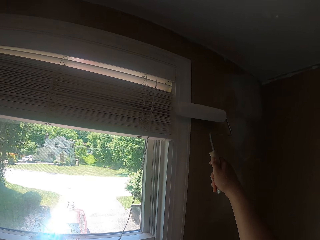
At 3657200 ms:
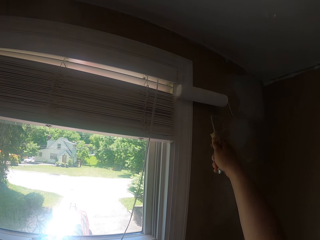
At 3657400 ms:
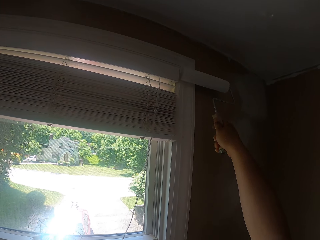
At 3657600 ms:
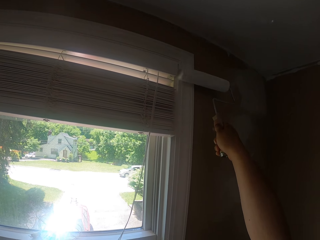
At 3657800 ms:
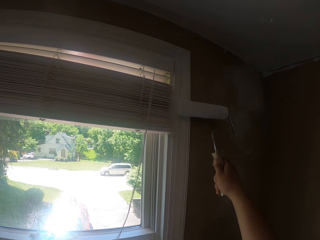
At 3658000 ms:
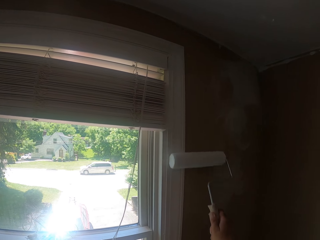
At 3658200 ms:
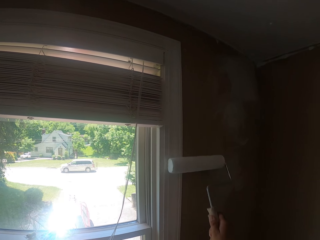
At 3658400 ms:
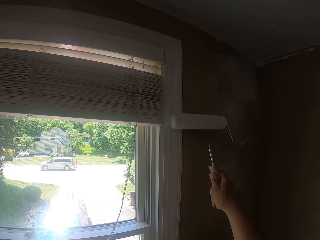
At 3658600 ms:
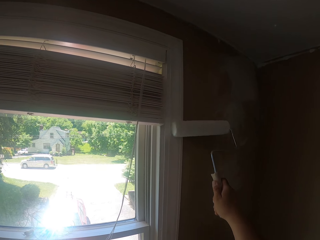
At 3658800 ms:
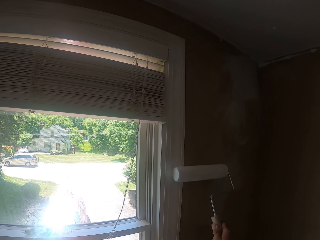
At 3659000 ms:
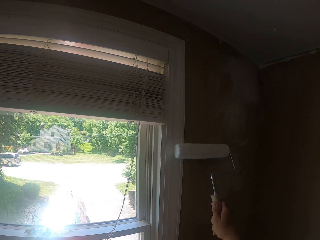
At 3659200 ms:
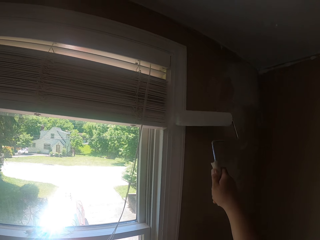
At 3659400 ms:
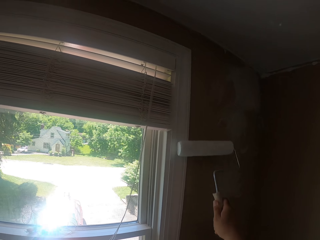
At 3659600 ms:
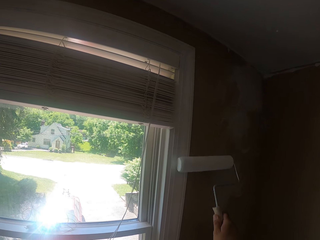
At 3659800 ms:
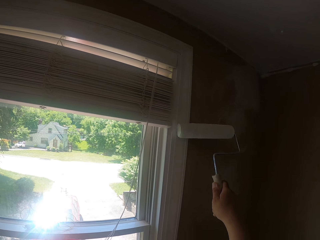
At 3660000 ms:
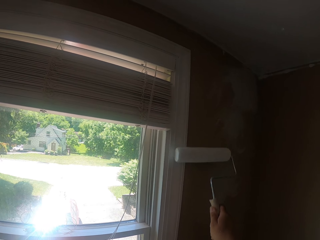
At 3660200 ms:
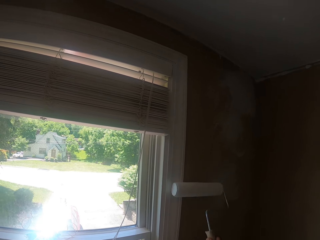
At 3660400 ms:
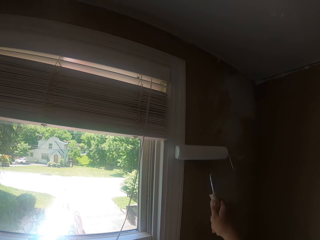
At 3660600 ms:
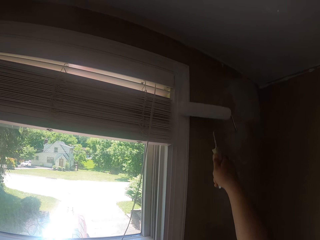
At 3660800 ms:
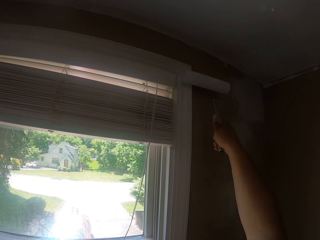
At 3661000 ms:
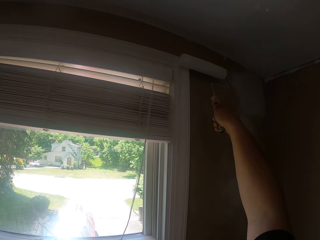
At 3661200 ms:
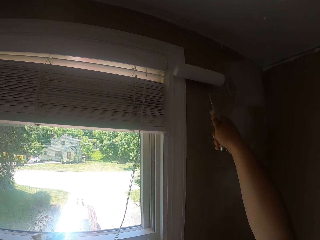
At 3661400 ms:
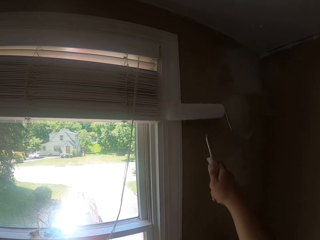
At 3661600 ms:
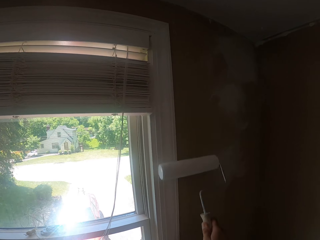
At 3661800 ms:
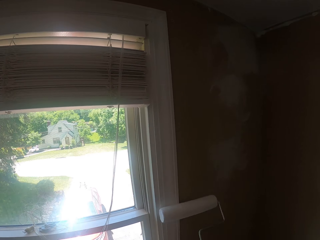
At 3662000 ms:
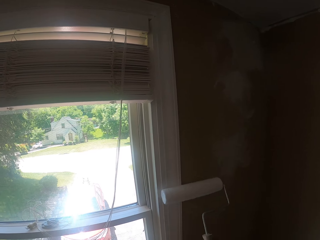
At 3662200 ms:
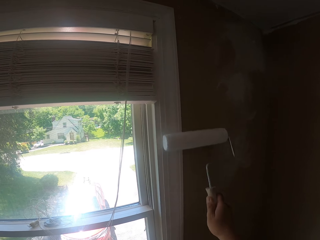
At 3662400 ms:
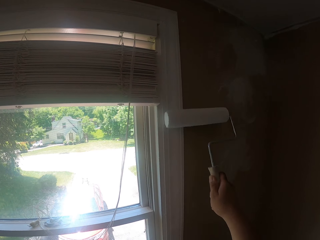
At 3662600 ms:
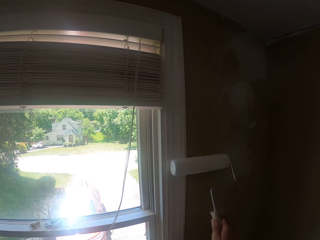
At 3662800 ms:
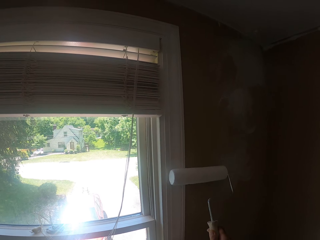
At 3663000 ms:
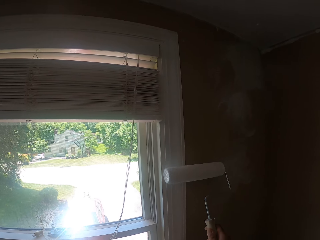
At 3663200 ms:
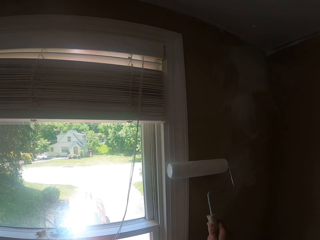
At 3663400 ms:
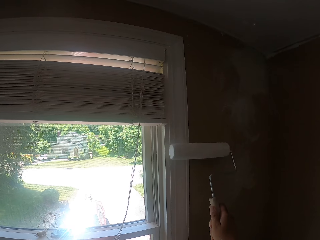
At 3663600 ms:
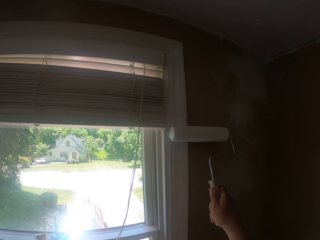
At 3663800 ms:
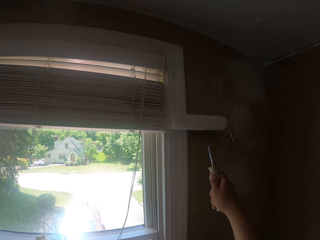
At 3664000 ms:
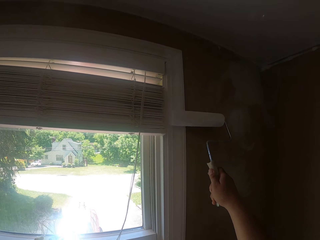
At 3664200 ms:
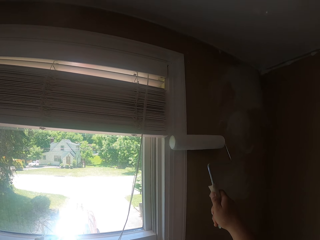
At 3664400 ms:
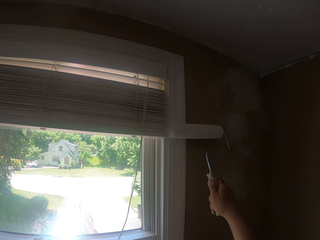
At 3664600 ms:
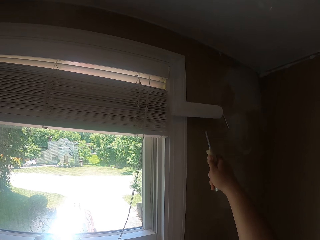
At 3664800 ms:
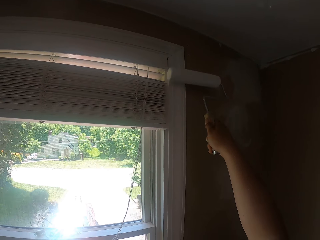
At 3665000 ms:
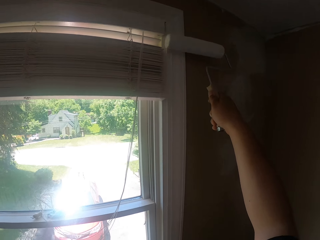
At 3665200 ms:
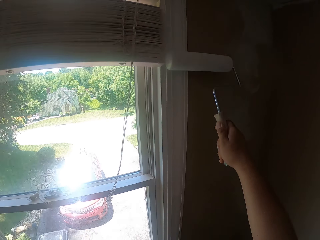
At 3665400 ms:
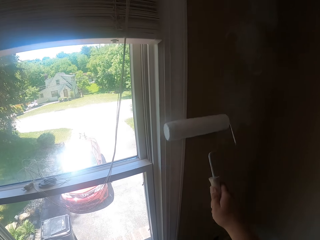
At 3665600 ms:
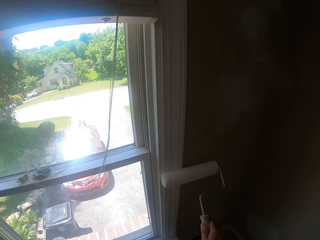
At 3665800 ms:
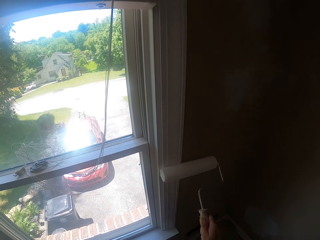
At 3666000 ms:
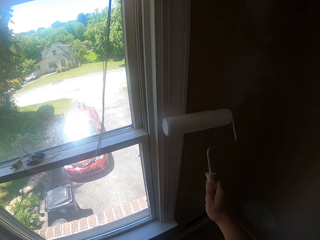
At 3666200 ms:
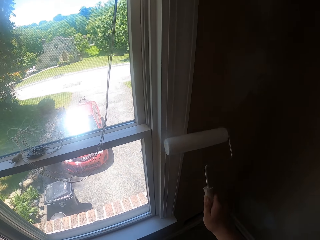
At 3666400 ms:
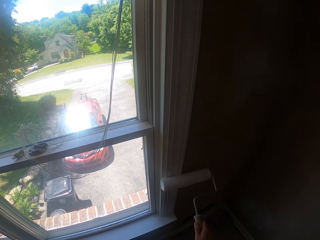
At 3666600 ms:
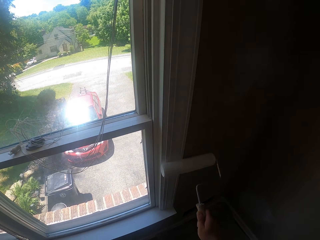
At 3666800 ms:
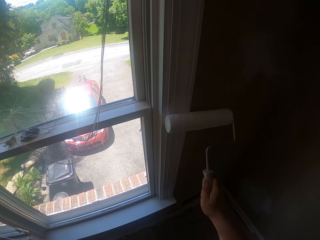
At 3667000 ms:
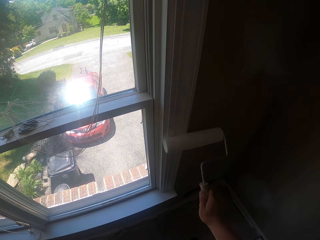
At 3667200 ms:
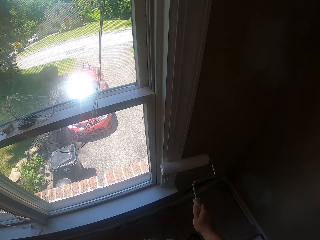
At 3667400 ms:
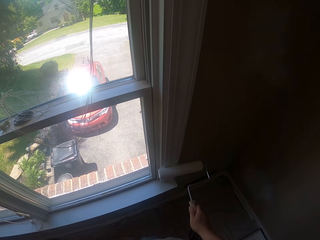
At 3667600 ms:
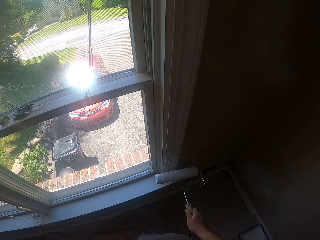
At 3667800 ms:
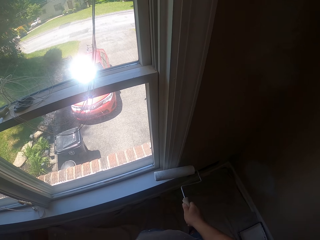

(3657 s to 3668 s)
The camera wearer paints a window casing repeatedly.

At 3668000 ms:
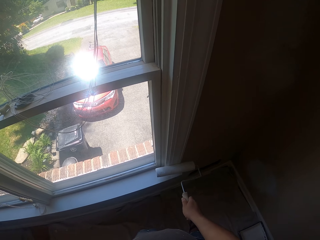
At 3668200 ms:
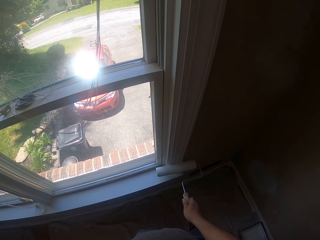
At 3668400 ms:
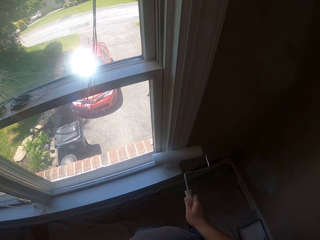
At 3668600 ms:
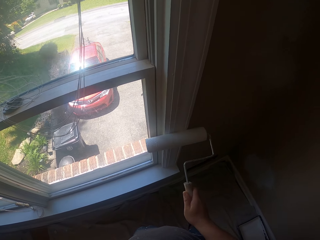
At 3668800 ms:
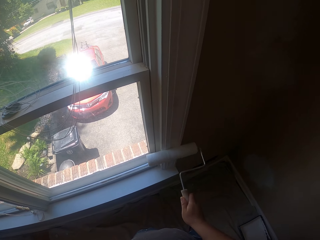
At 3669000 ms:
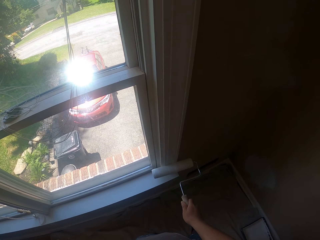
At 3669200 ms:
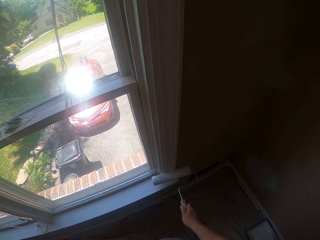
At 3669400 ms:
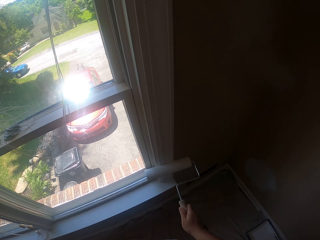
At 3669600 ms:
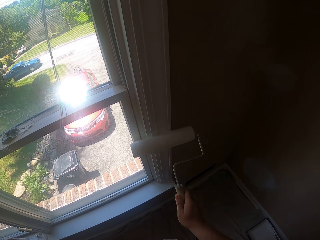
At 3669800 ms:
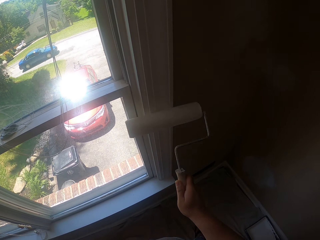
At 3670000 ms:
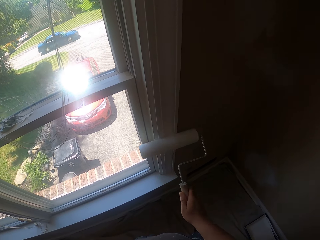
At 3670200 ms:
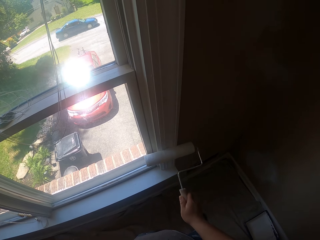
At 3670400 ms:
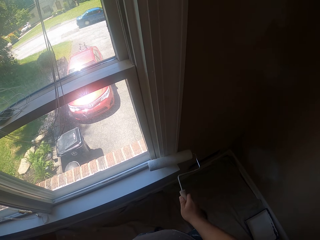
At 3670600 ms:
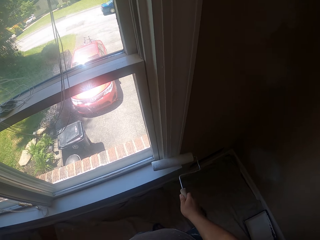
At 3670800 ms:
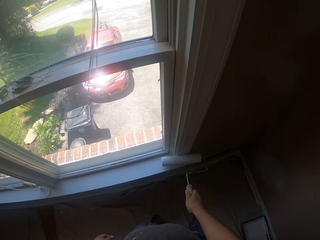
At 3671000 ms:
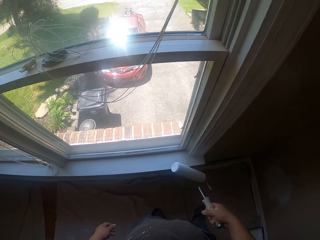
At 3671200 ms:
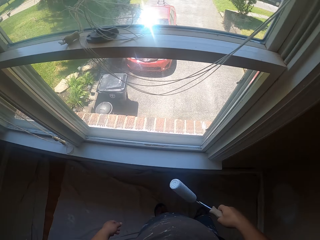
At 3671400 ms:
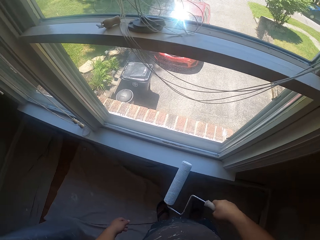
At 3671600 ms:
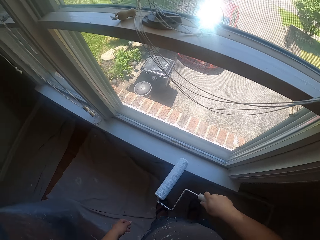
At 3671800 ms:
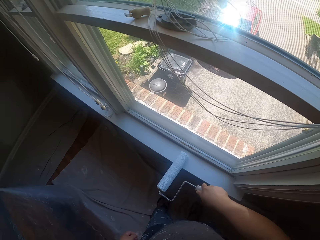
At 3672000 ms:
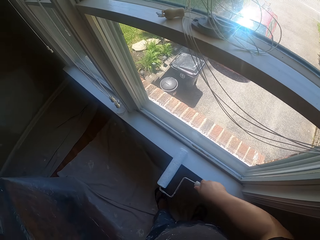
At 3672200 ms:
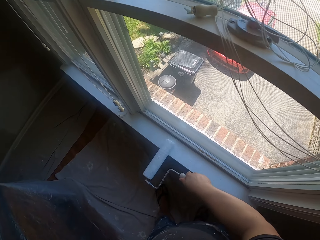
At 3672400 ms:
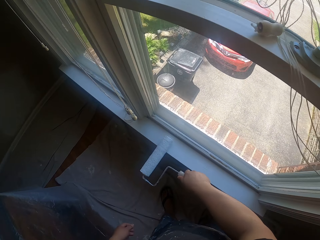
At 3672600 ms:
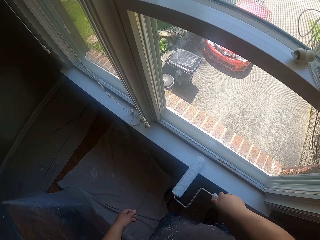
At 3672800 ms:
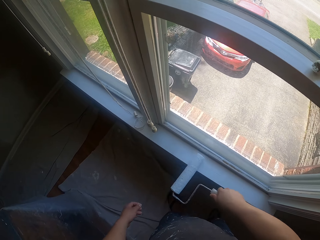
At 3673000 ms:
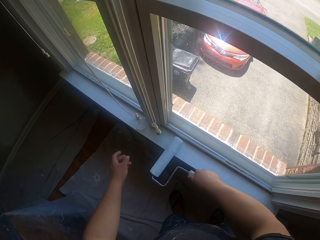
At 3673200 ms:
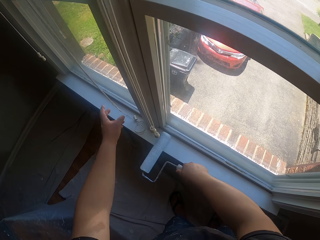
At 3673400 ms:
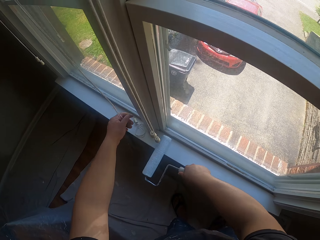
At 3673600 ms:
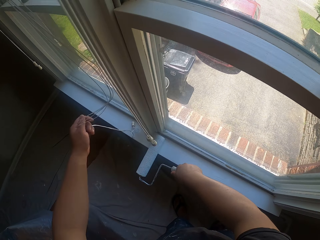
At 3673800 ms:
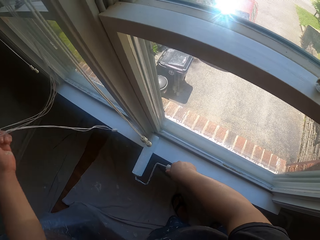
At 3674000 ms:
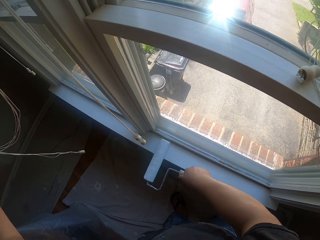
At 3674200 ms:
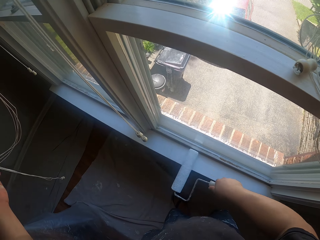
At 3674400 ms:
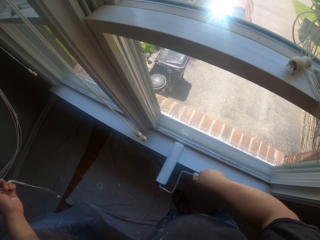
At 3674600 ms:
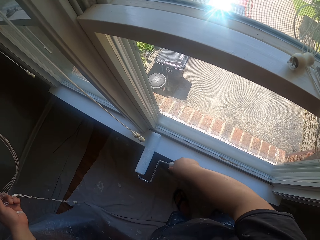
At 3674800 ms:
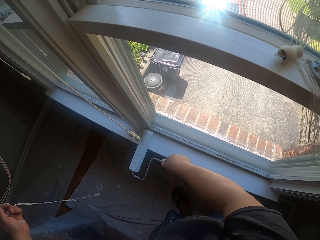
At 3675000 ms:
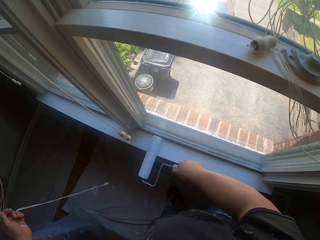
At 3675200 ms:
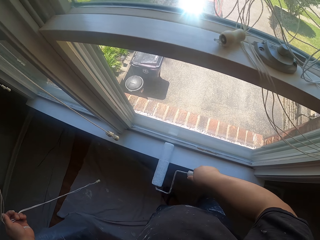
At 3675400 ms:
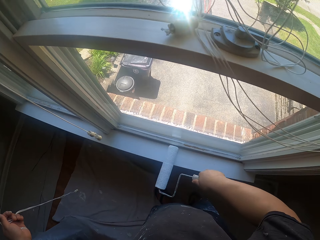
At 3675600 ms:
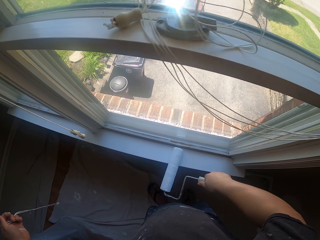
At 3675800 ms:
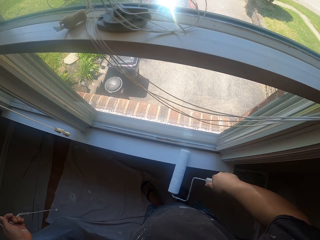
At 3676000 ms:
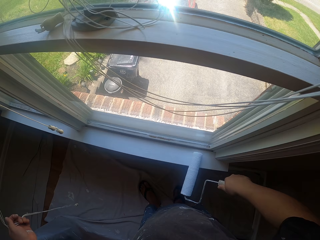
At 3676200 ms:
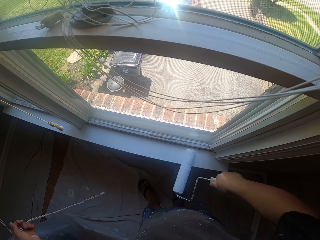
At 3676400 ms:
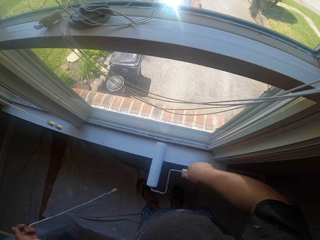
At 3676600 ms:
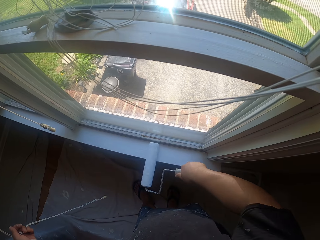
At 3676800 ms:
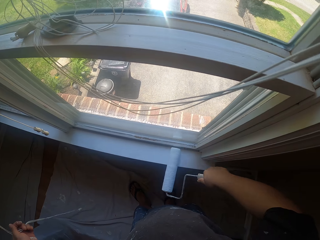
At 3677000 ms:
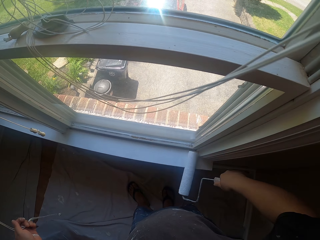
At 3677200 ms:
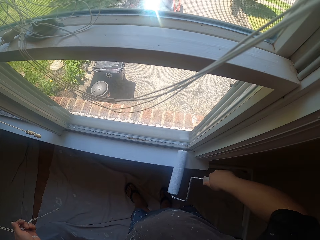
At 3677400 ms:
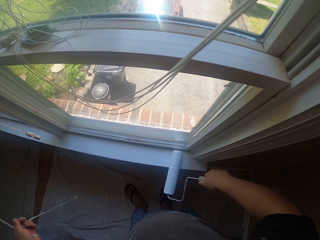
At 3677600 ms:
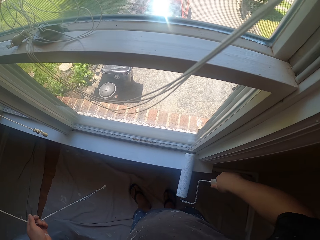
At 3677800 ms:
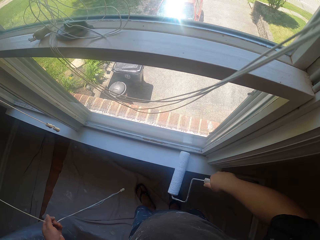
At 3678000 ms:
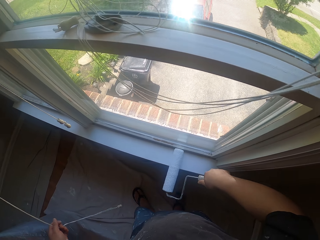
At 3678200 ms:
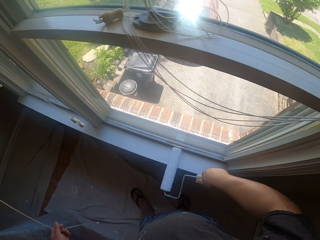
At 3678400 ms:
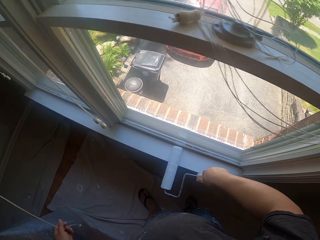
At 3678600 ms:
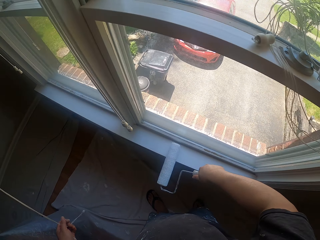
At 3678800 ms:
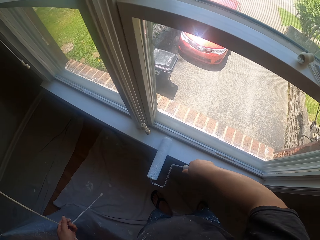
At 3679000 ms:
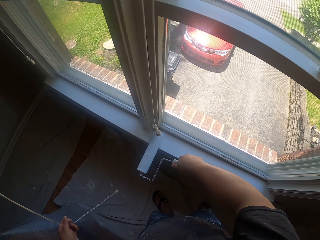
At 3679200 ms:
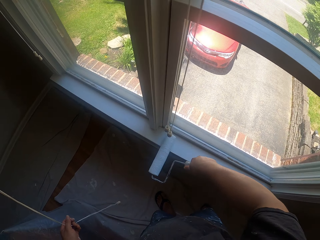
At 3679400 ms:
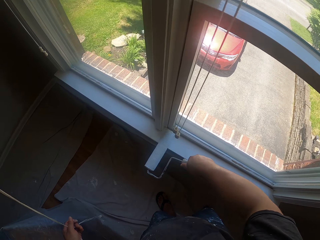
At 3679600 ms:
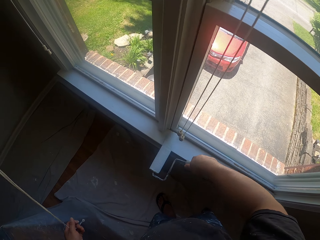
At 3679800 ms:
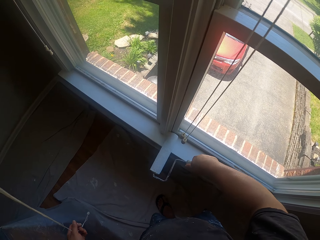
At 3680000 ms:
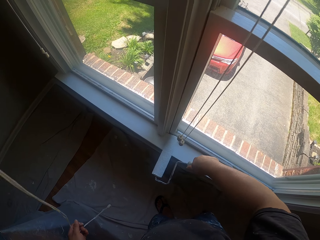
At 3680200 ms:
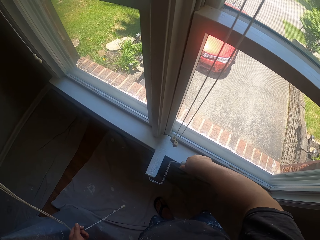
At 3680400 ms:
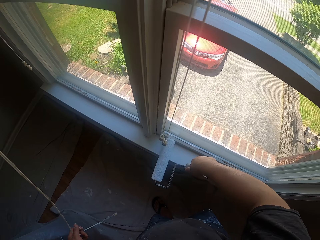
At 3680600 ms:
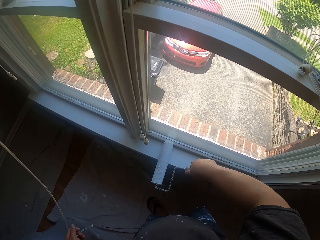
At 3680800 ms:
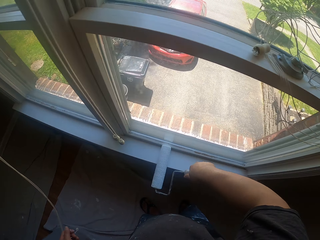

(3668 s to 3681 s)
The camera wearer paints a window casing. He withdraws the paint roller from the window. He paints the window white with the paint roller. He lifts up a window blind control with his left hand. He holds the blind cords. He paints a window stool repeatedly.
